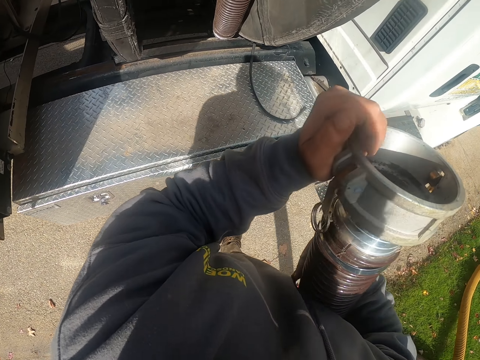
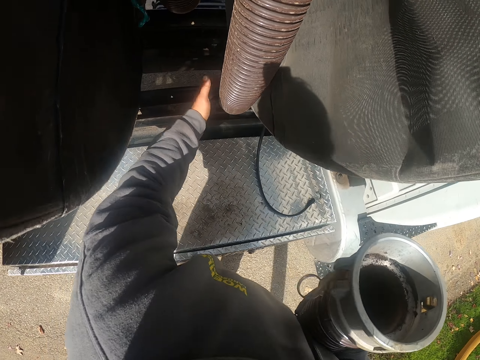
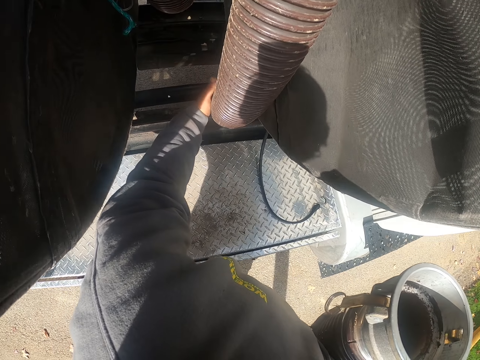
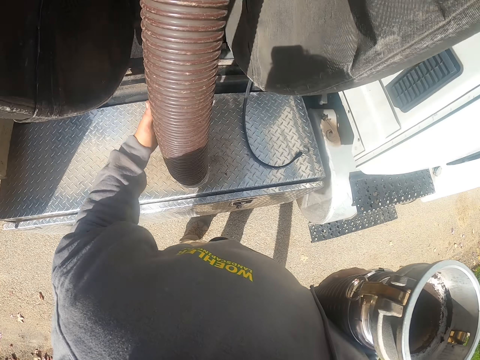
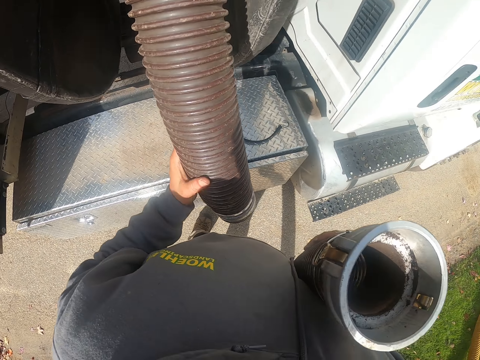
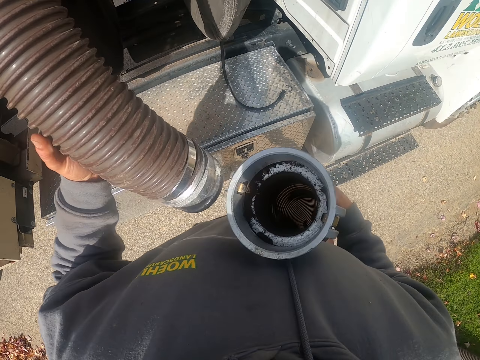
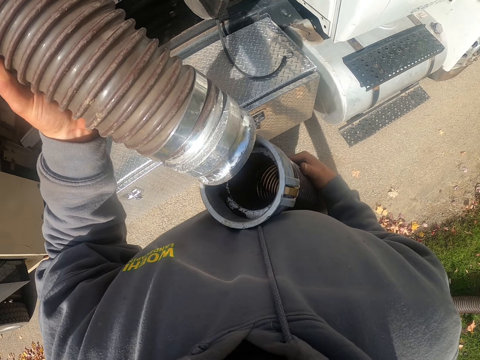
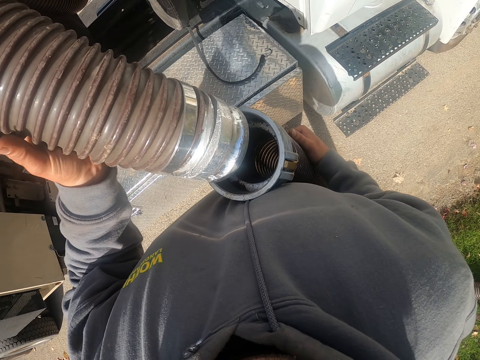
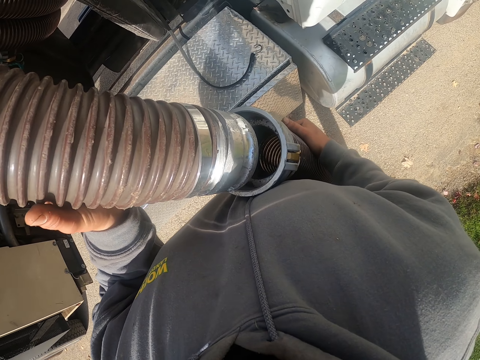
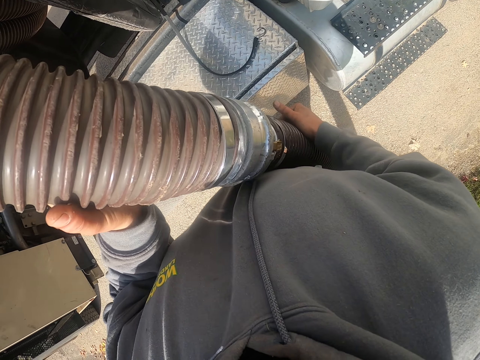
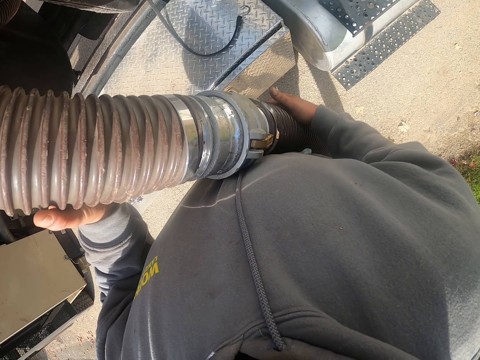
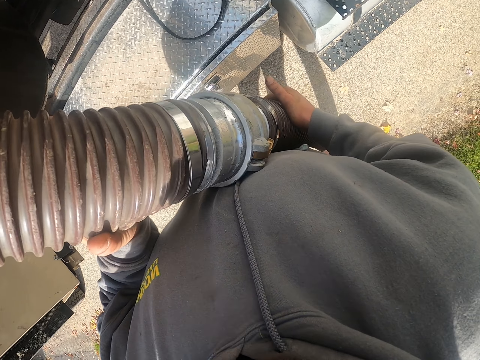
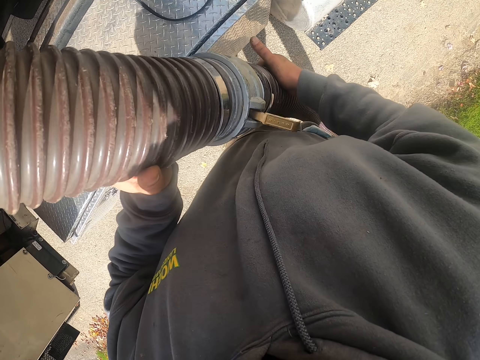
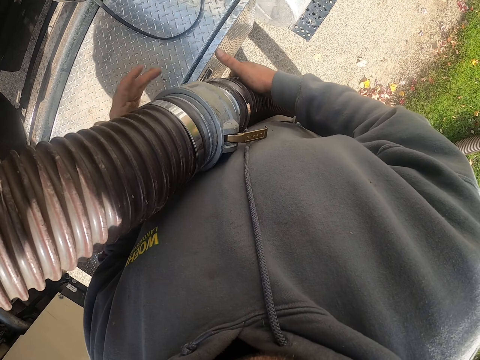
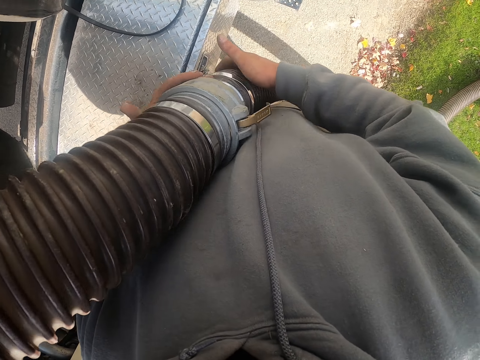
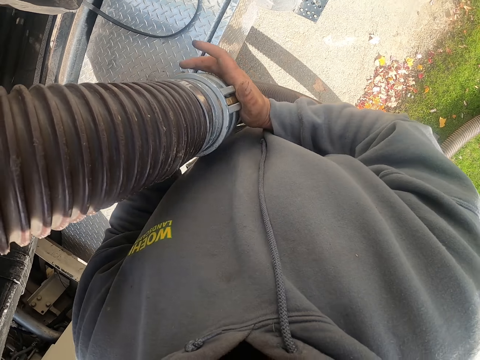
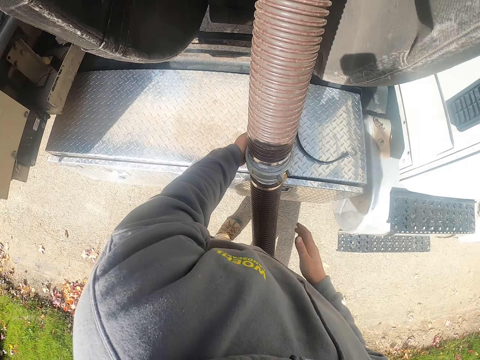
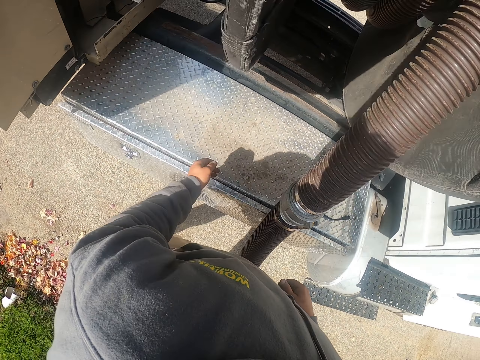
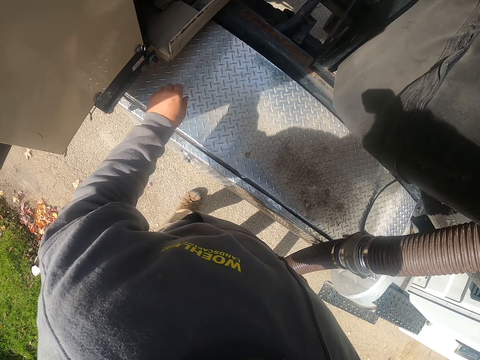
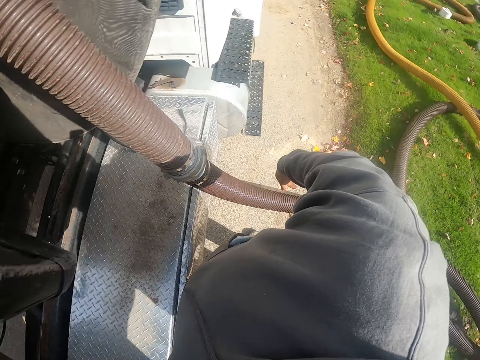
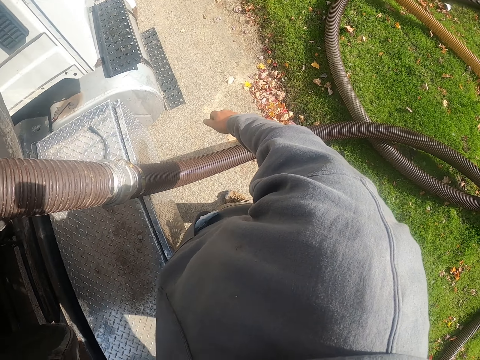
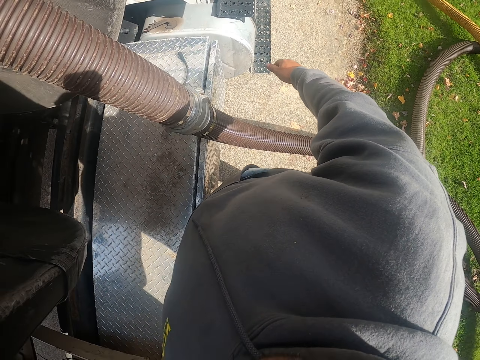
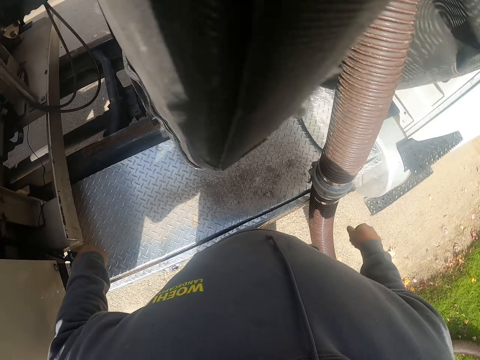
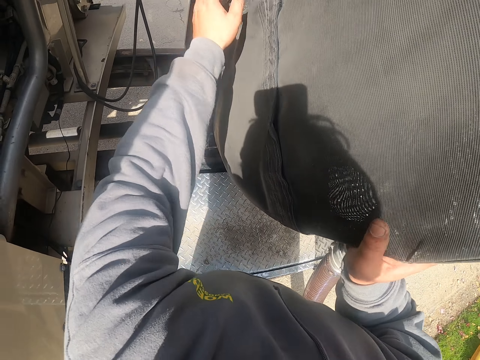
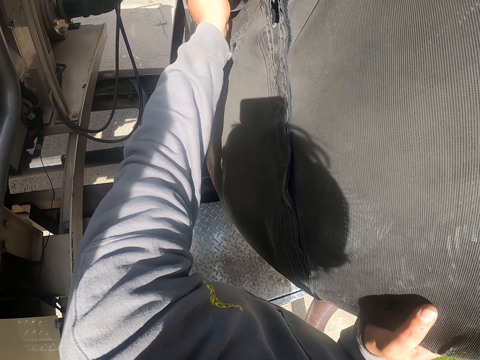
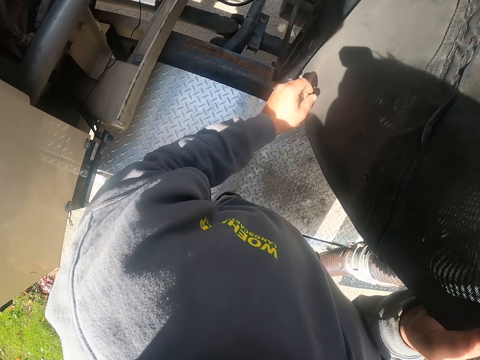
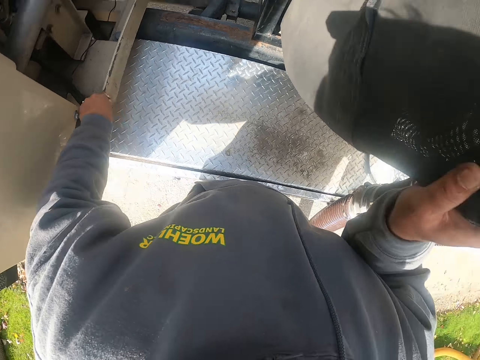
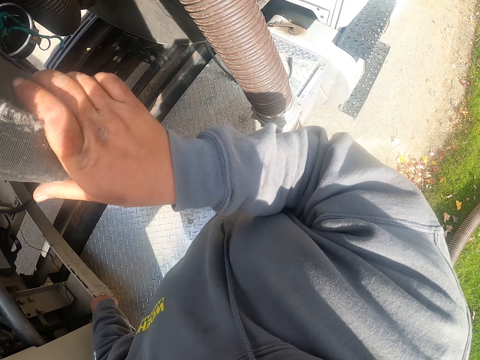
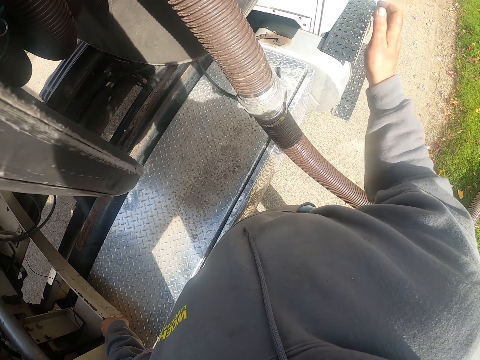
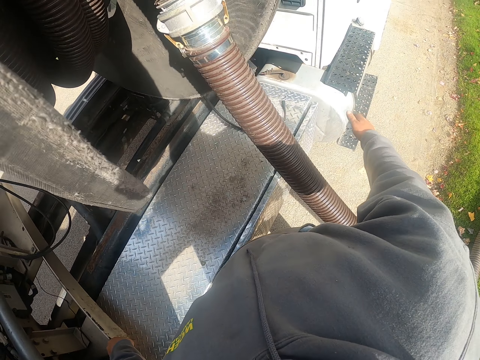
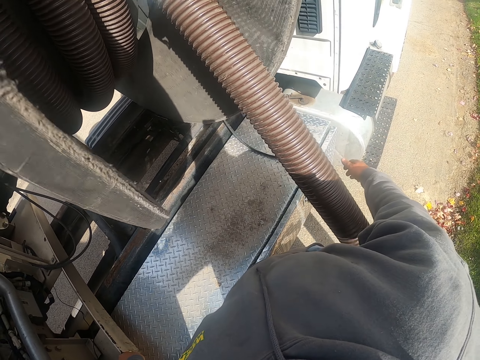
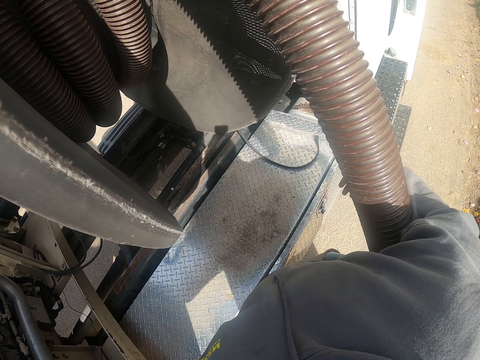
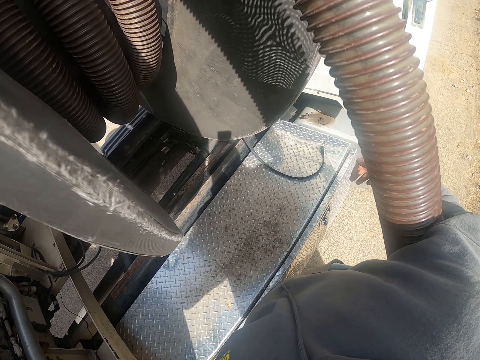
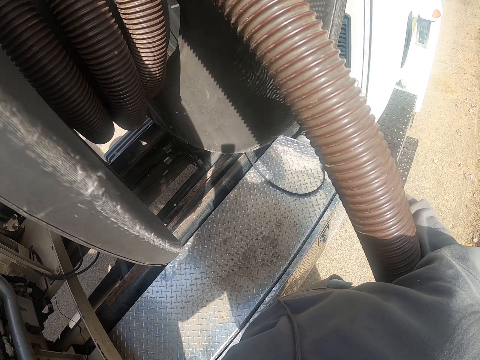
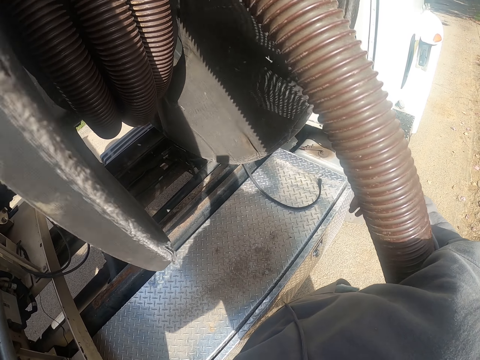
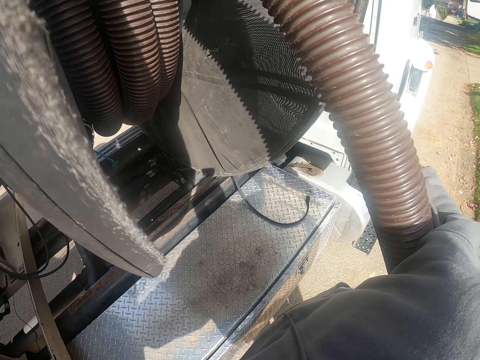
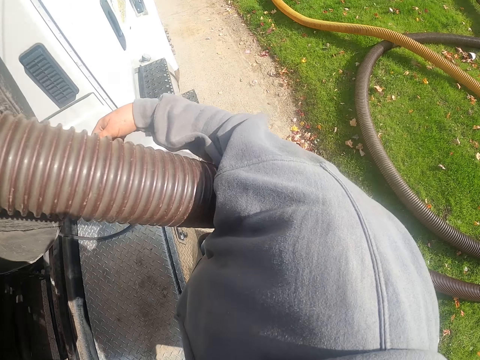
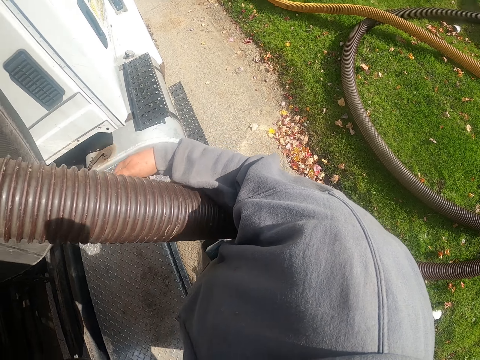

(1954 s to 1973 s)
The camera wearer lifts the pipe to the track. They pull the other pipe. They connect the two pipes. They lock the pipes. They remove their hands from the pipe. They turn on something. They pull a metal on the track. They hold onto the track. They remove their hand from the track. They put their hand on the rolling pipe.

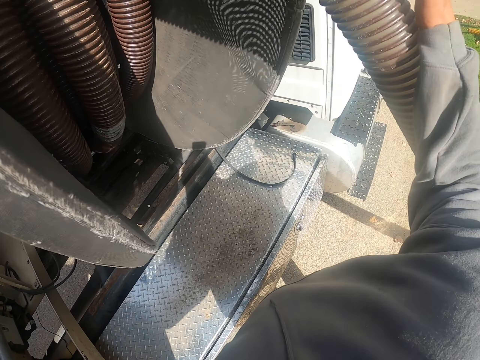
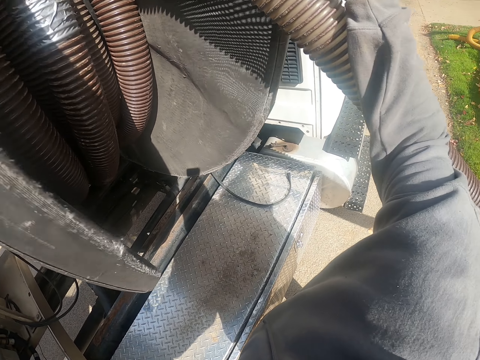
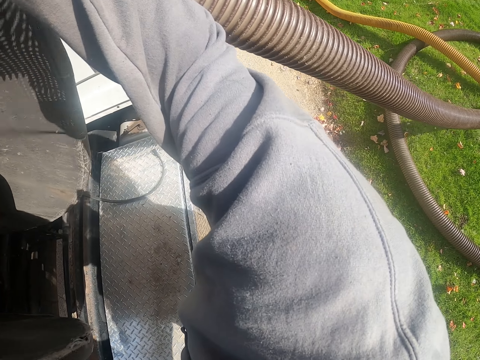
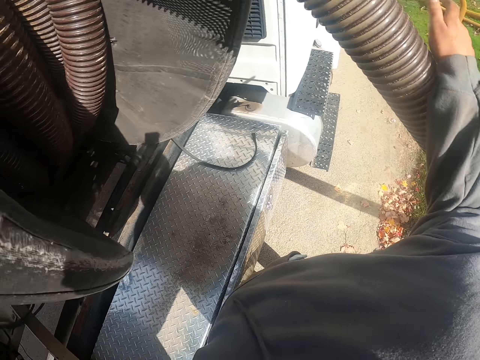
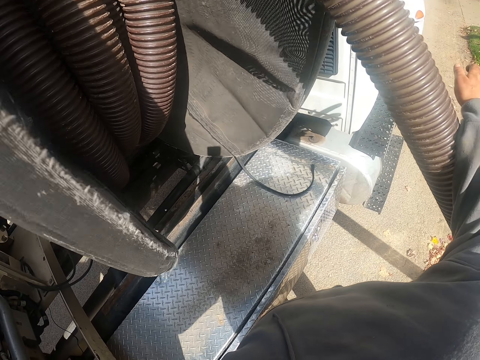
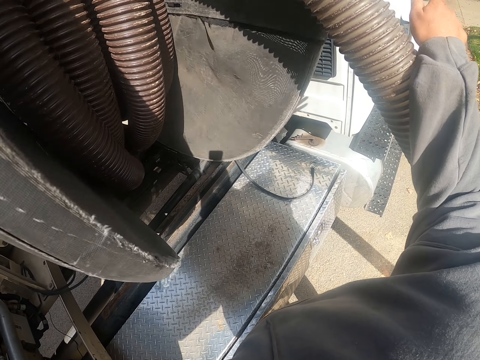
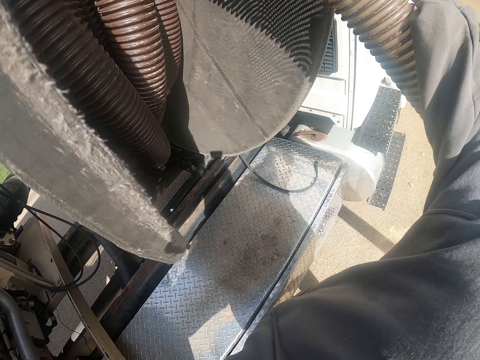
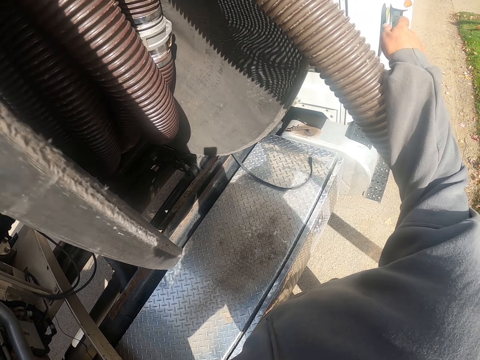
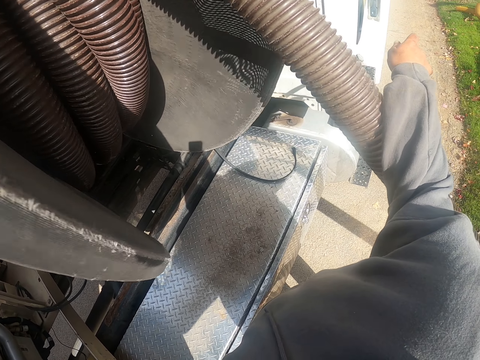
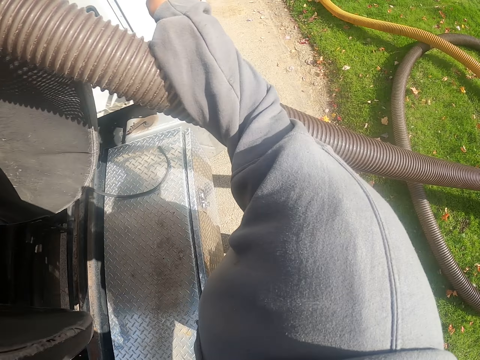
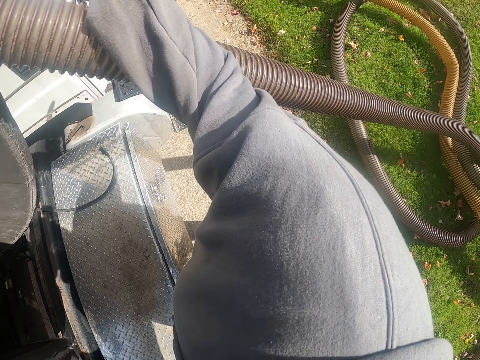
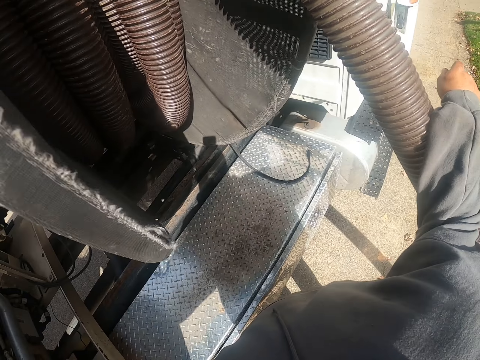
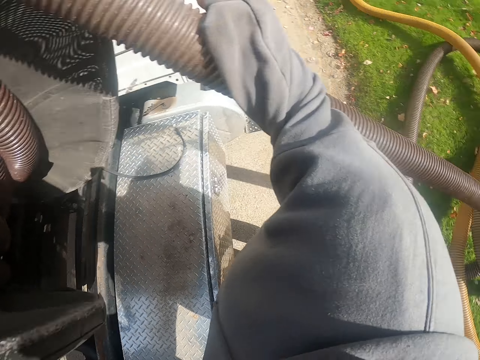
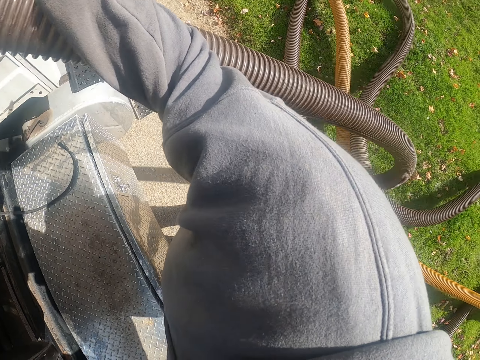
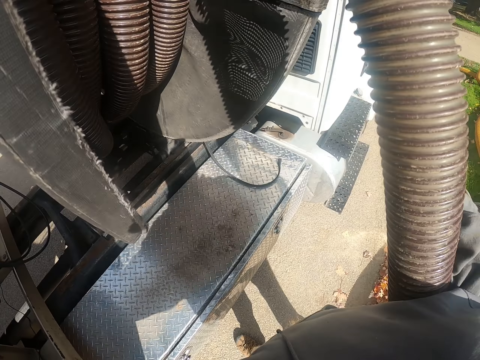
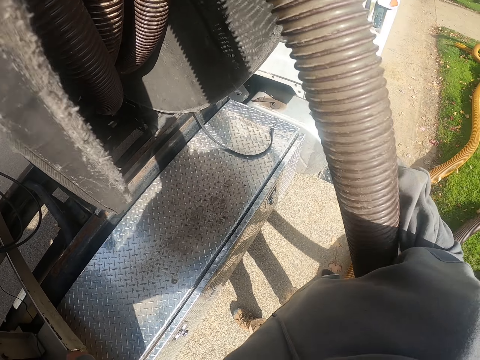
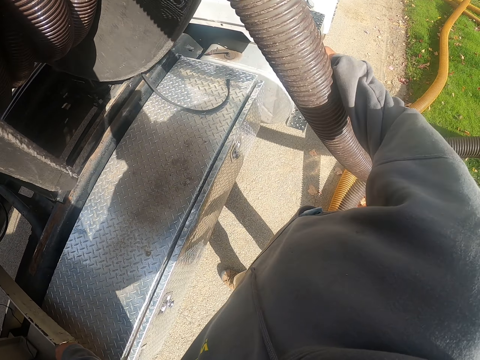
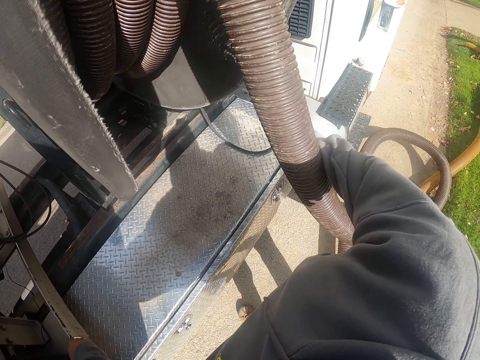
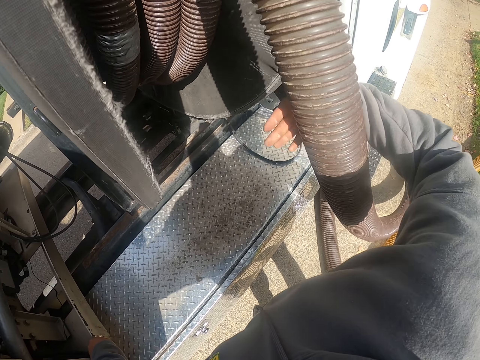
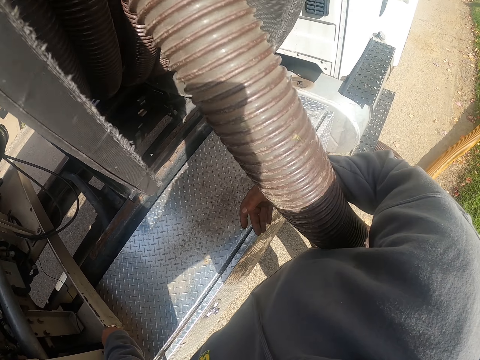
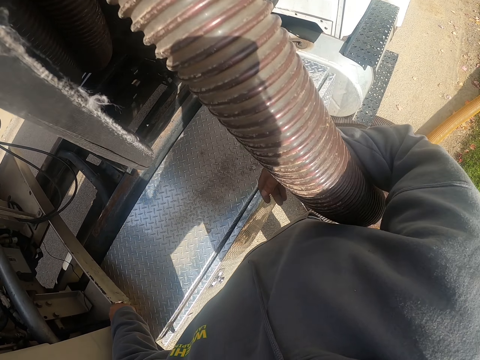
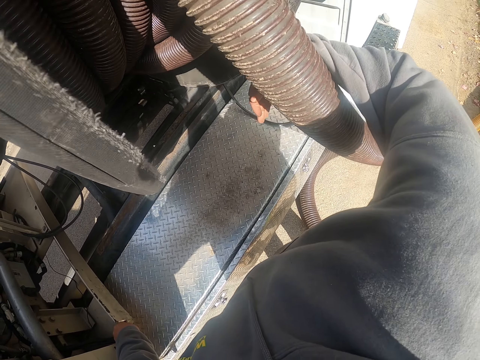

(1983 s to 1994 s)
The camera wearer moves their hand on the rolling pipe.
